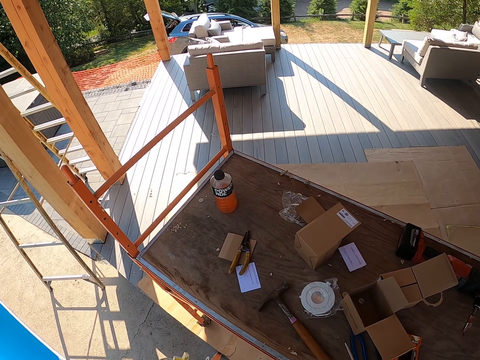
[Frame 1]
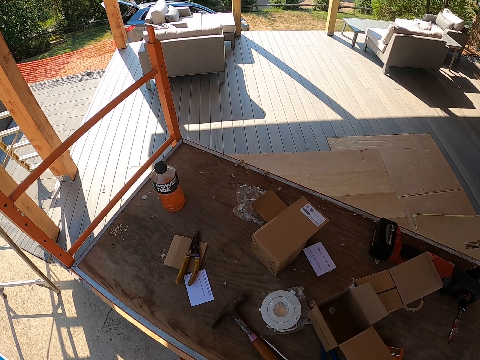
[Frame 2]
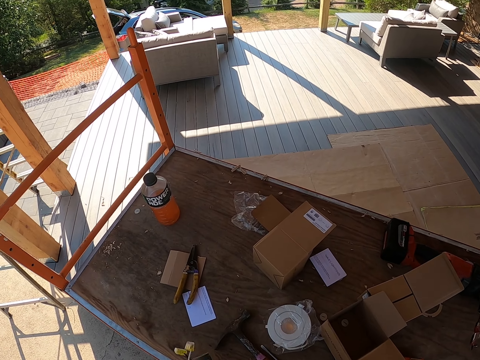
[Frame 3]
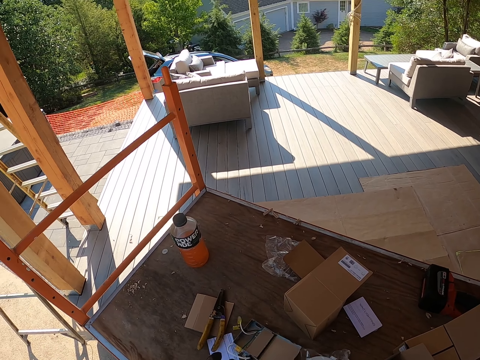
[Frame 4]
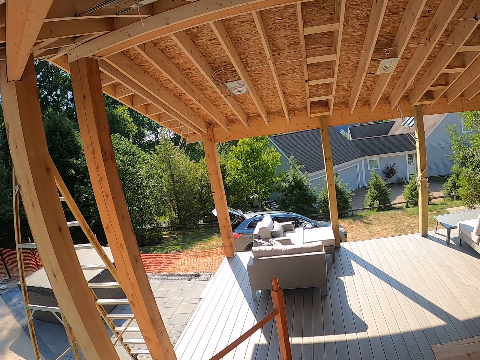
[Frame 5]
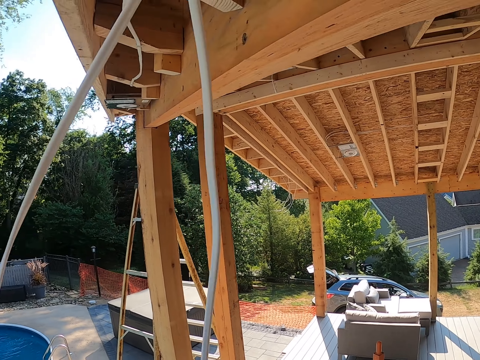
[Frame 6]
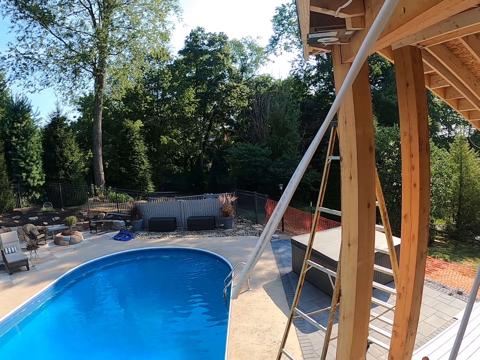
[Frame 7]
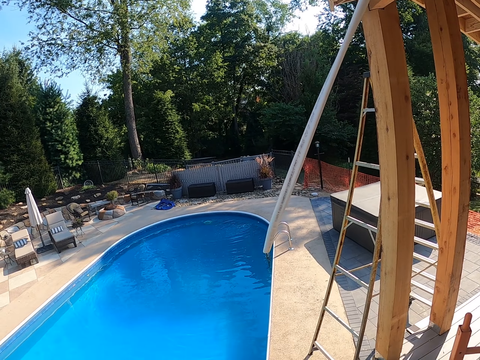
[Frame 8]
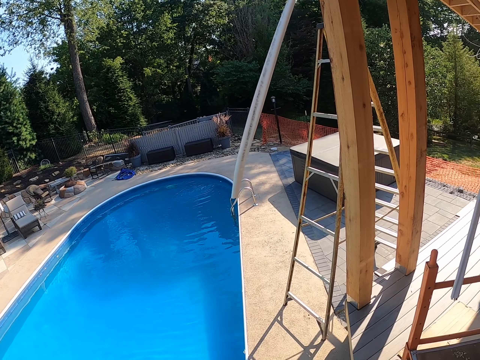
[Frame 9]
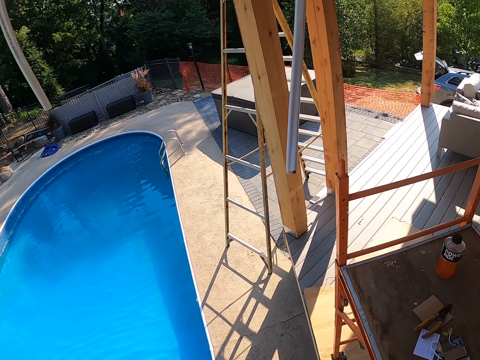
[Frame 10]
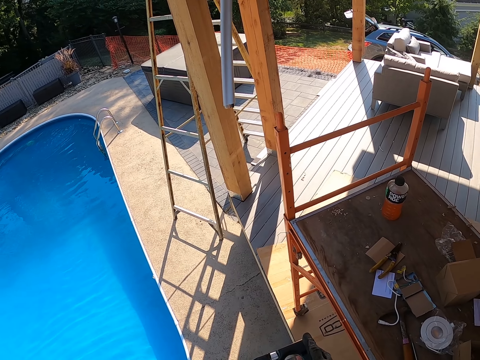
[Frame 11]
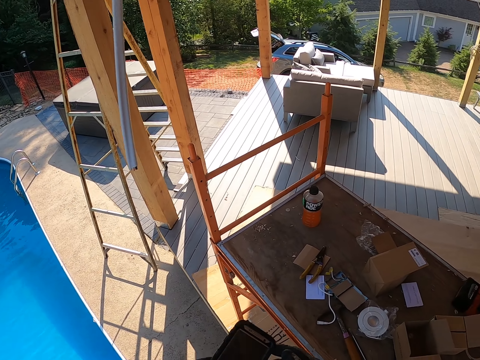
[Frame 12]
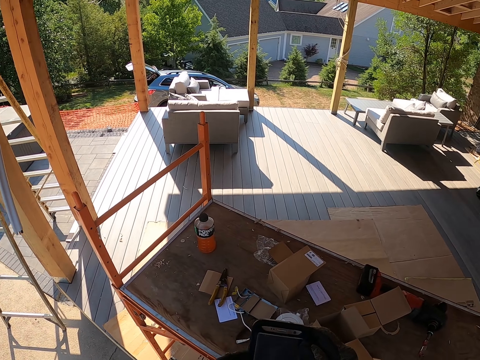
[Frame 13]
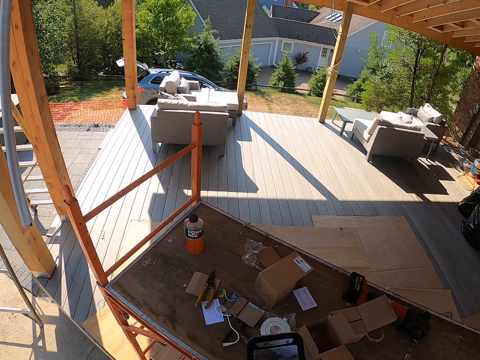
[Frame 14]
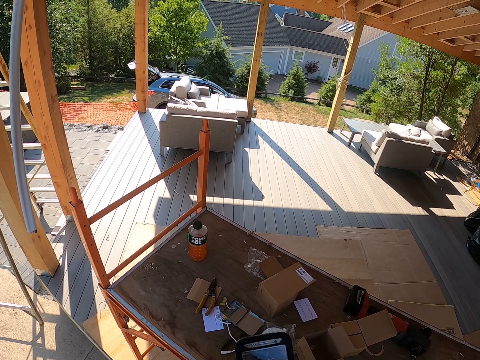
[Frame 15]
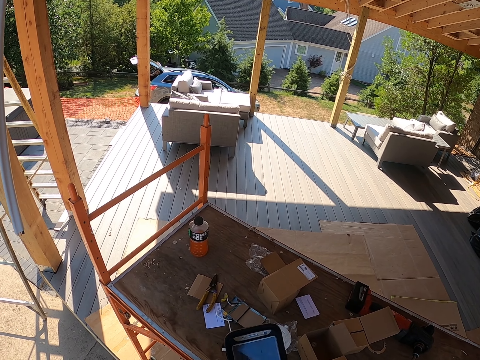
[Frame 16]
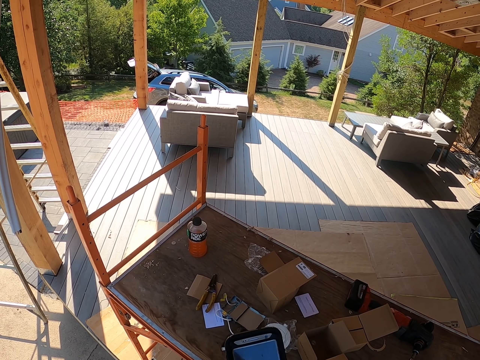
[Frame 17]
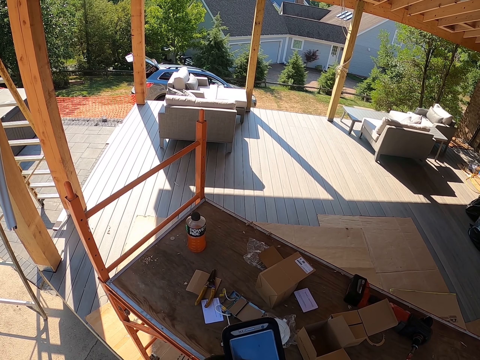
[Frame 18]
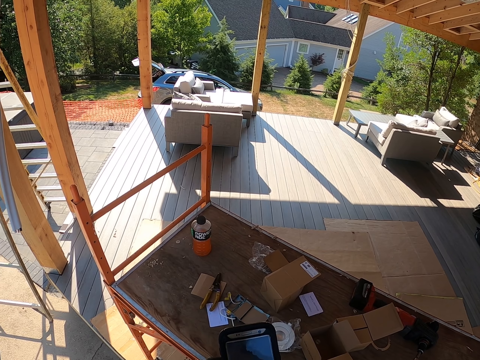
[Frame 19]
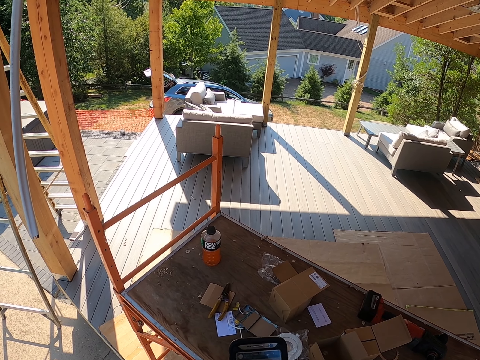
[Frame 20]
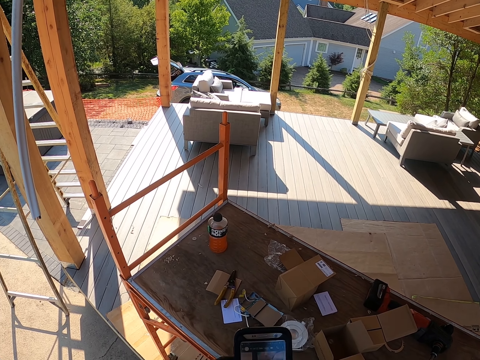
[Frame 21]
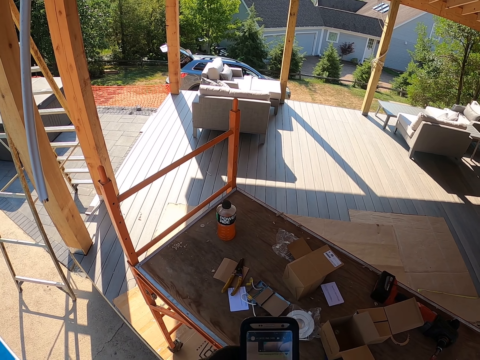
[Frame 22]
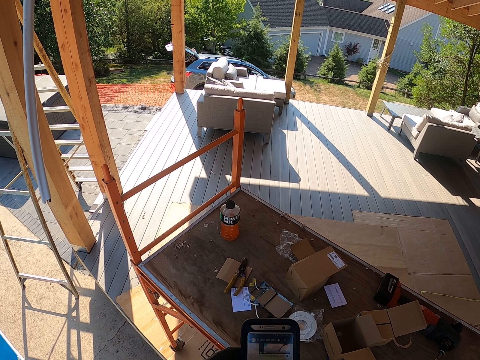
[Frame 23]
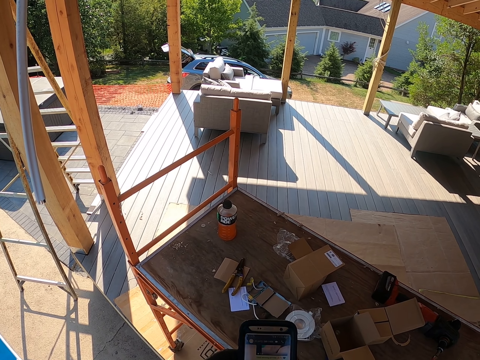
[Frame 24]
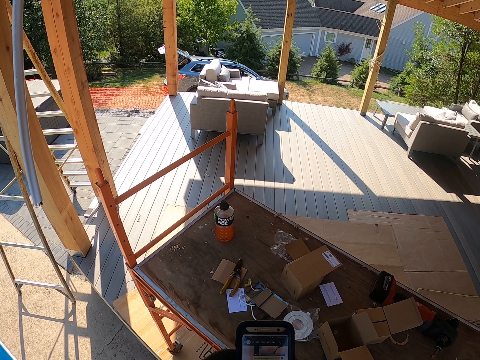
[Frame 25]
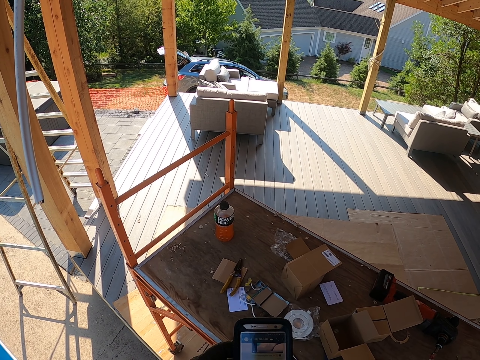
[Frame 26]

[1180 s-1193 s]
The camera wearer puts the adapter on the table. They look around the compound. They operate a phone. They stare on the phone.

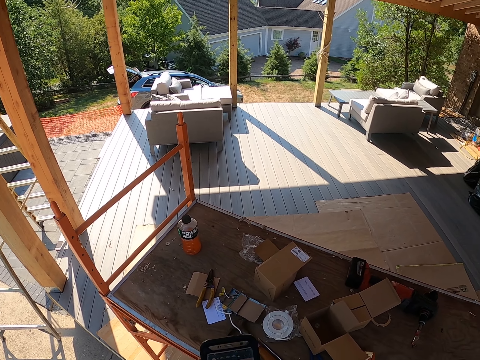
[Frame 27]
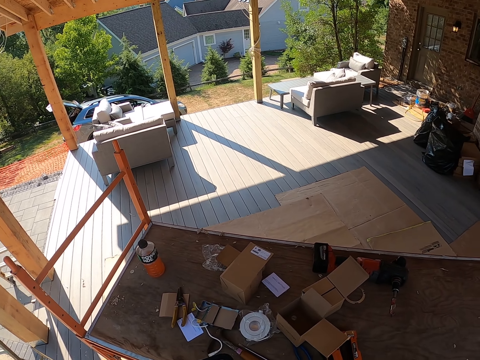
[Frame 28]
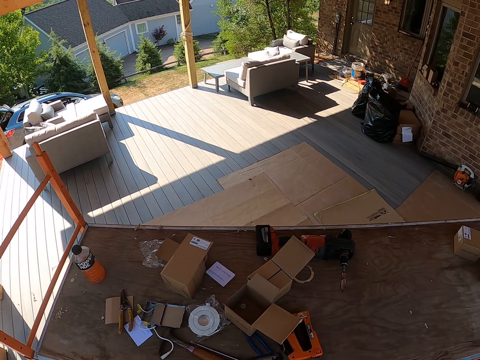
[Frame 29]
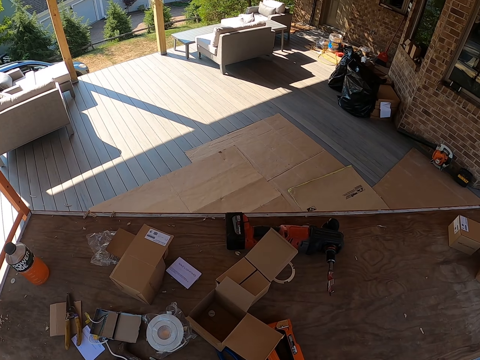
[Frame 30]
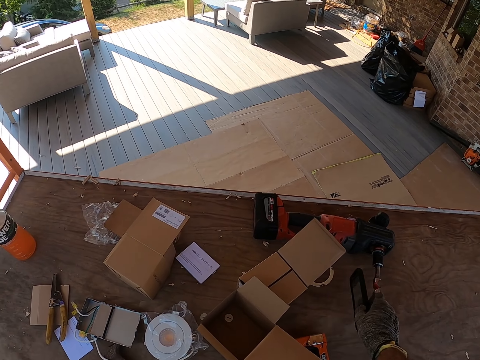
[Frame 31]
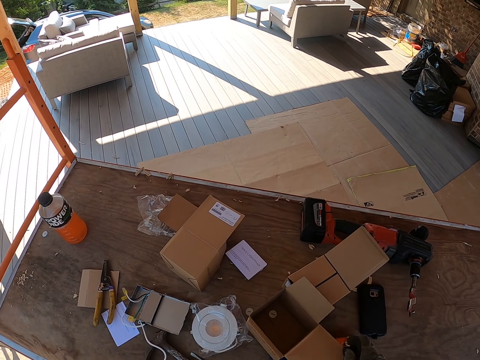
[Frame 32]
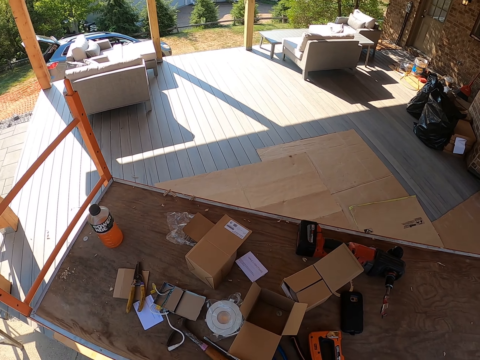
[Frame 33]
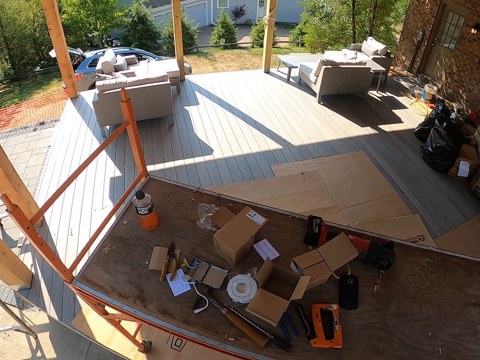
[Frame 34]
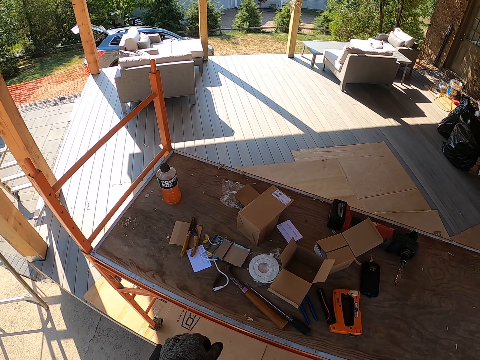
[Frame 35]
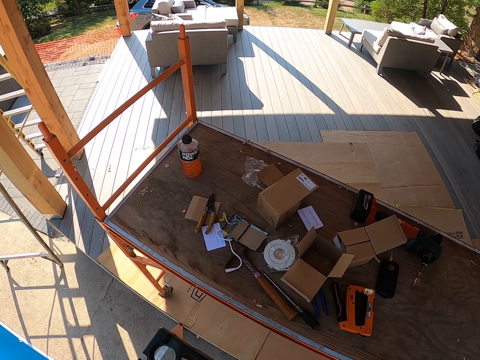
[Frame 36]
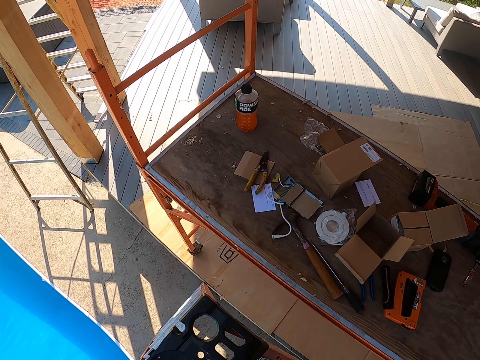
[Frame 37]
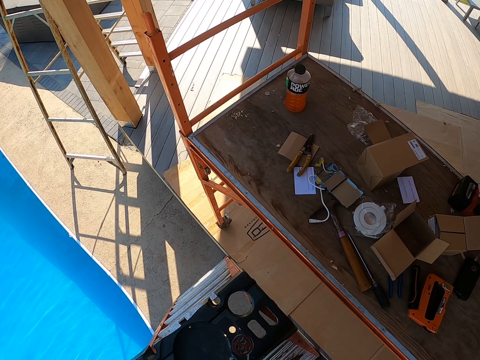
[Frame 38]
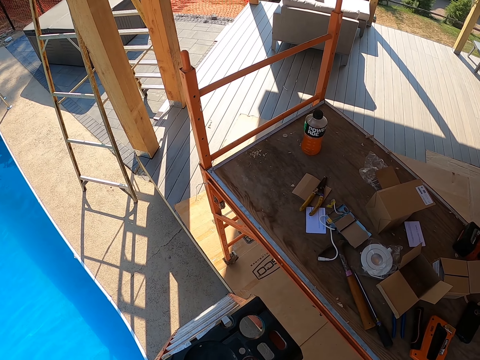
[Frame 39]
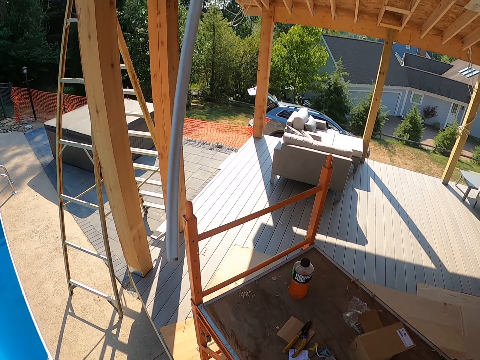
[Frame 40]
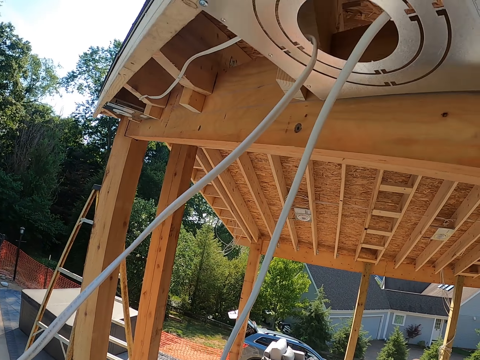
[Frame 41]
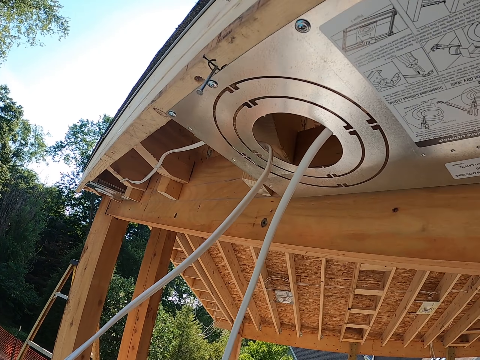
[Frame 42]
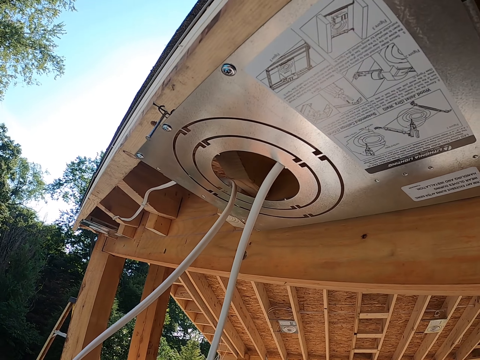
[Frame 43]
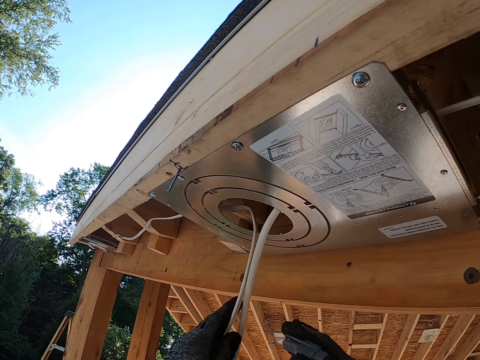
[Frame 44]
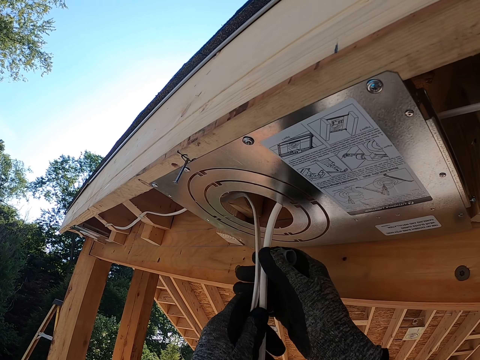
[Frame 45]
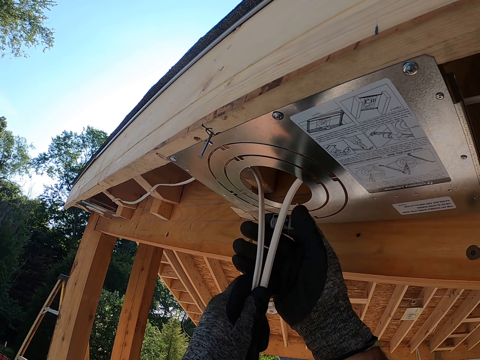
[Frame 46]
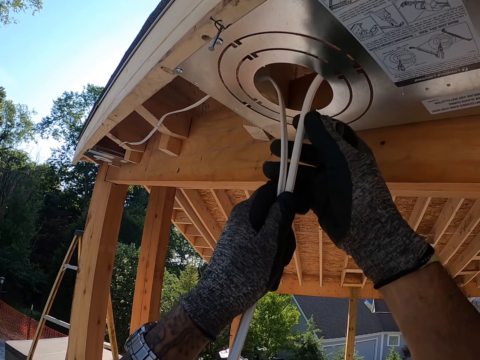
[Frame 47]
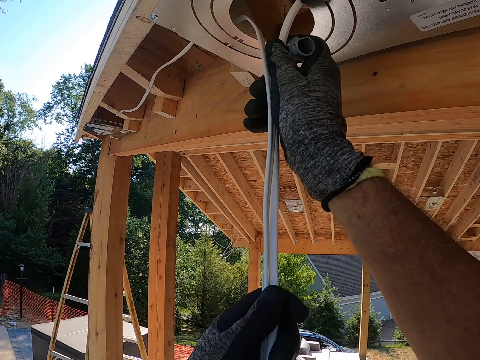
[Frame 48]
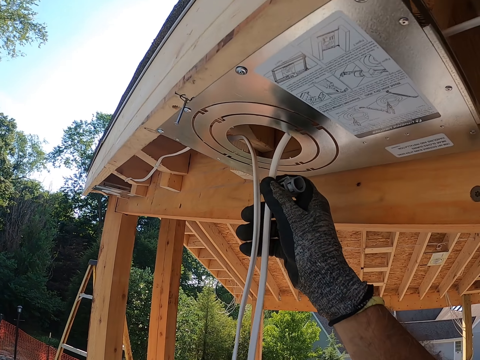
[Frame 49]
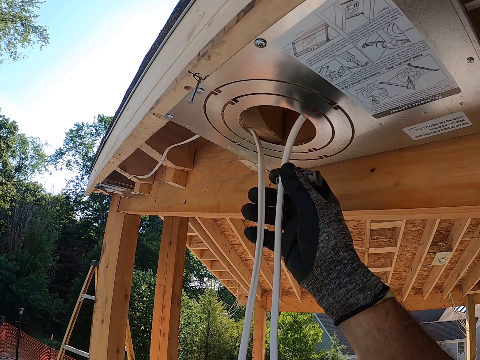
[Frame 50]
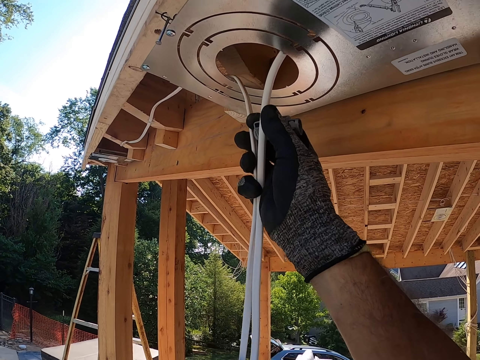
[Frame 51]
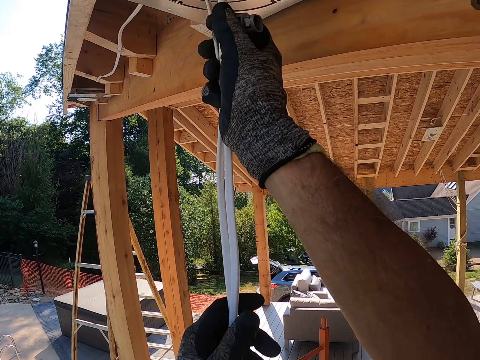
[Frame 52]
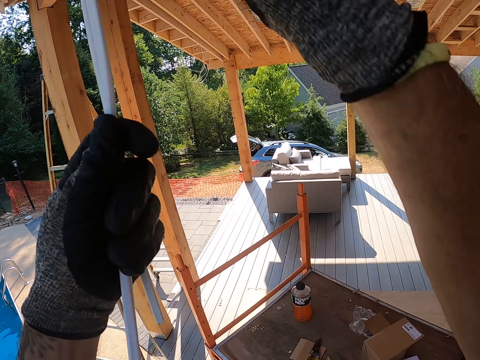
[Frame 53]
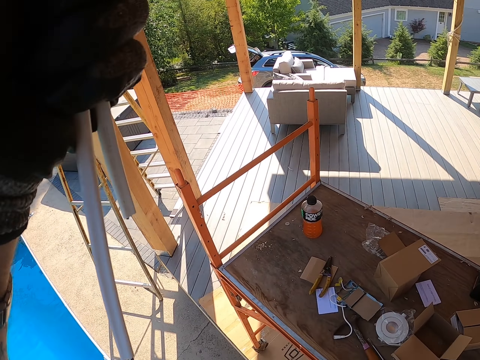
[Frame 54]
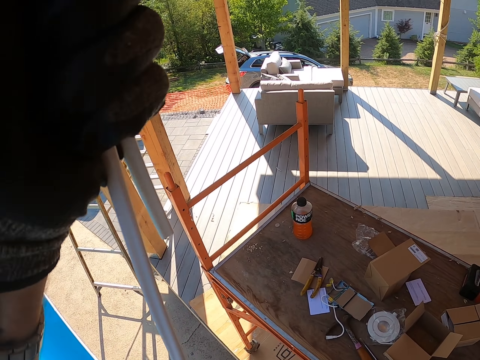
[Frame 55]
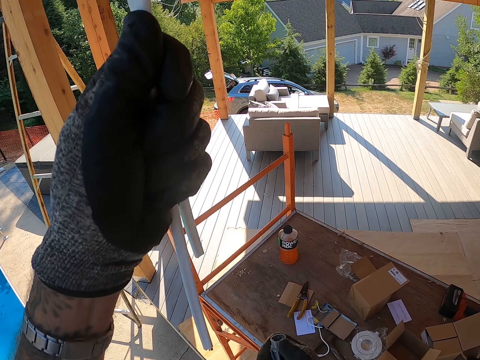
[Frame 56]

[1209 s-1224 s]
The camera wearer stares around. They place the phone on the table. They look around. They adjust the cables. They pull the cables.
